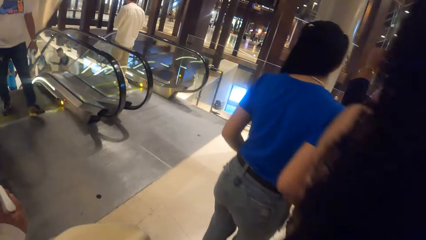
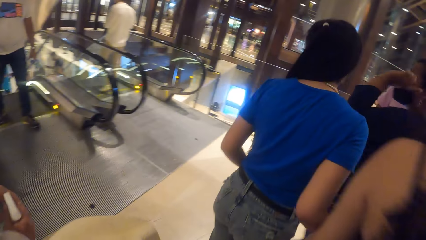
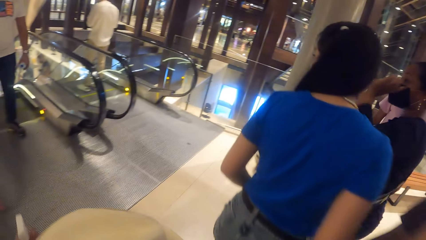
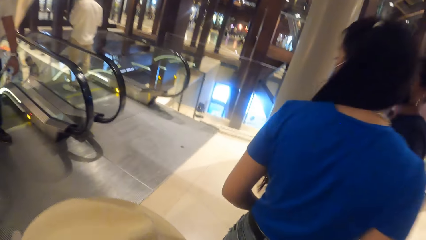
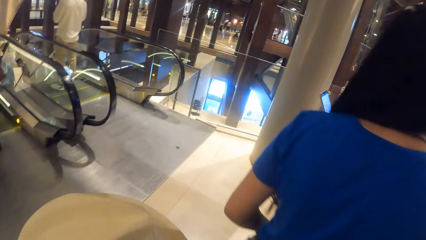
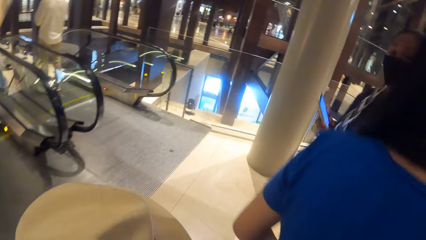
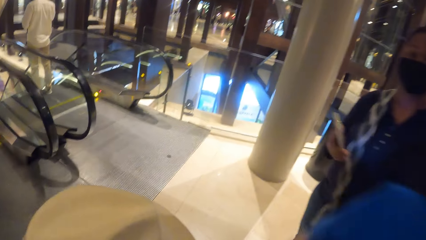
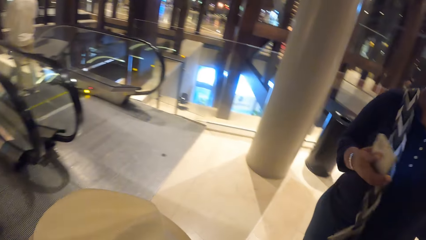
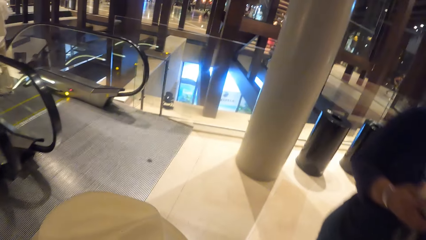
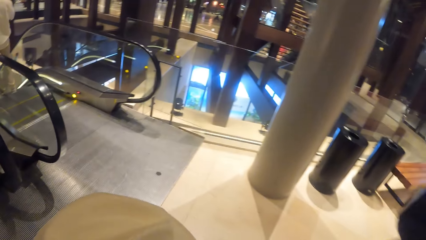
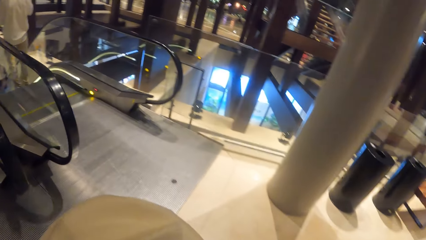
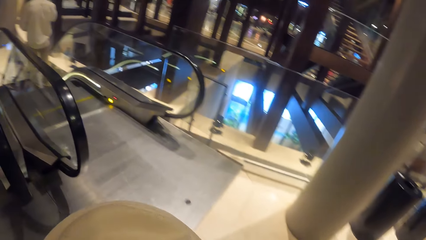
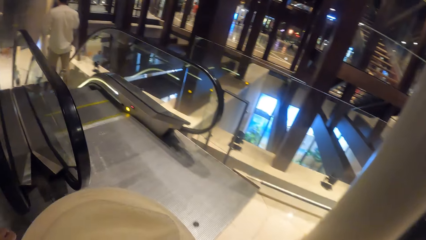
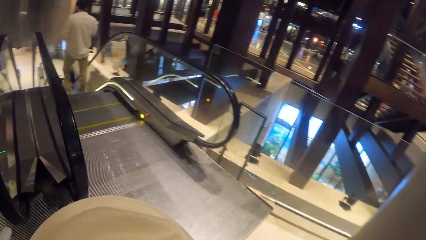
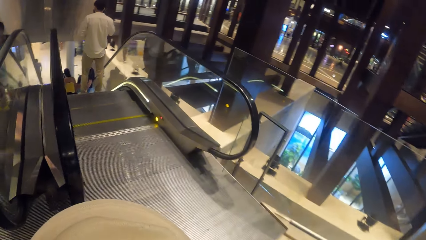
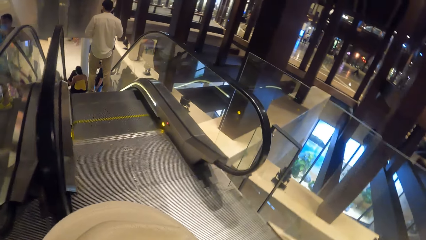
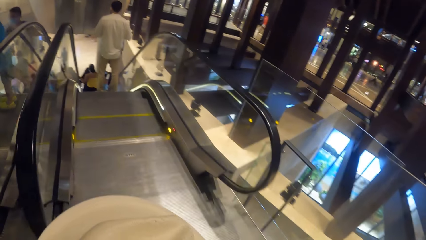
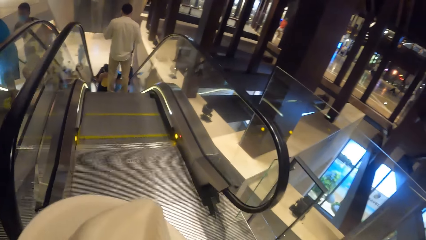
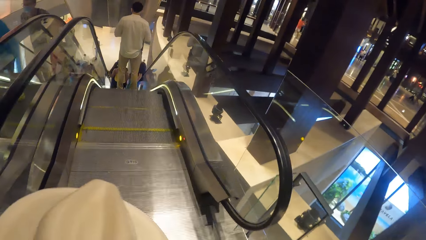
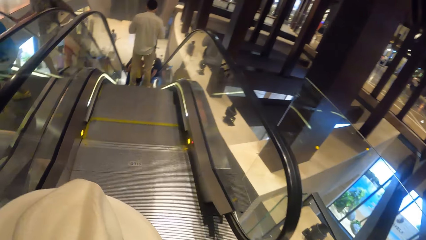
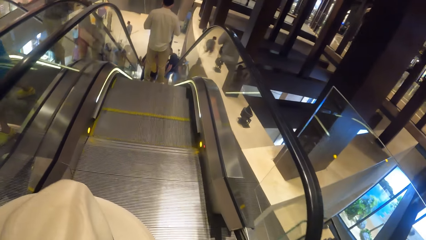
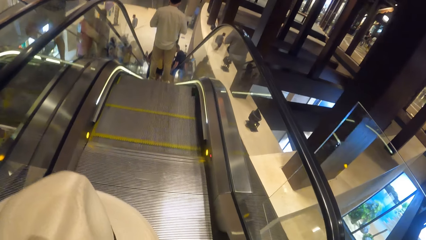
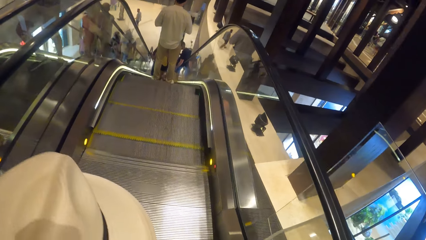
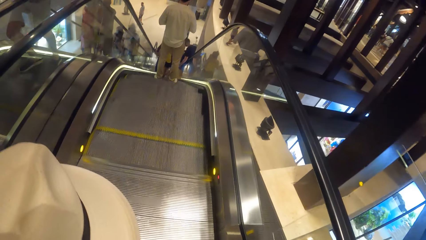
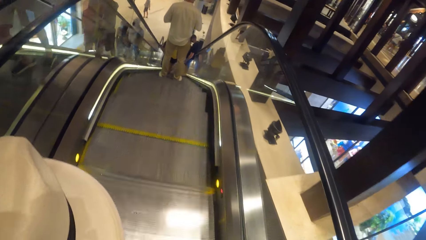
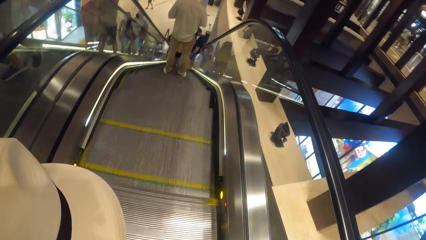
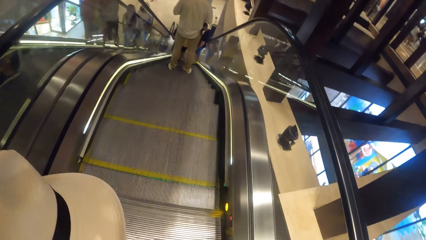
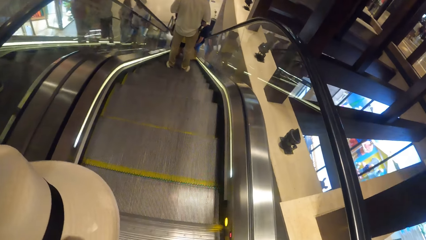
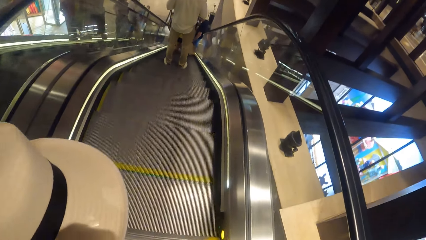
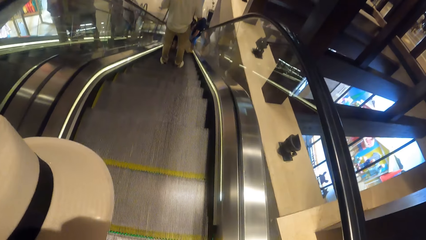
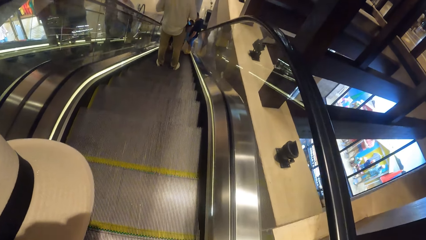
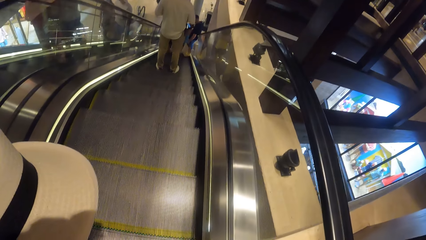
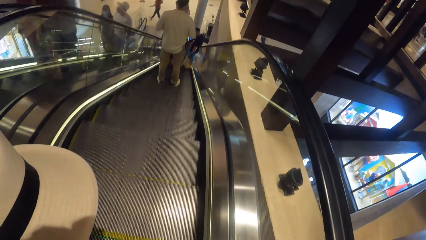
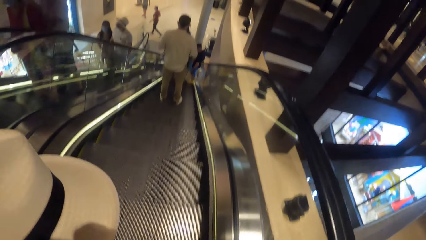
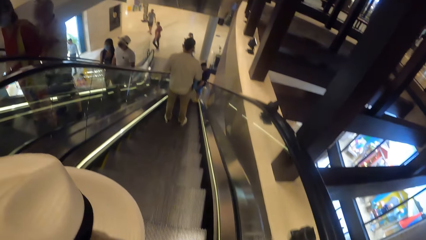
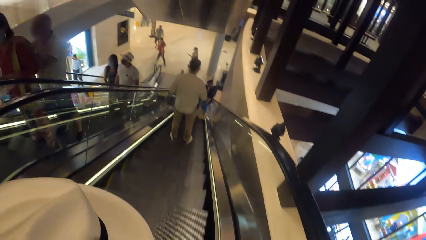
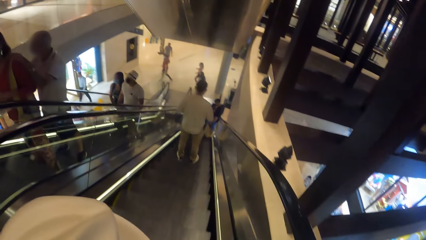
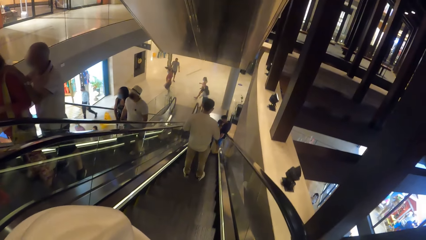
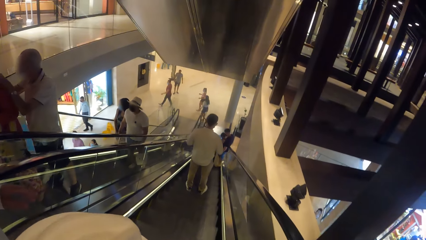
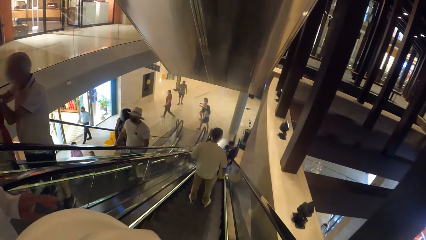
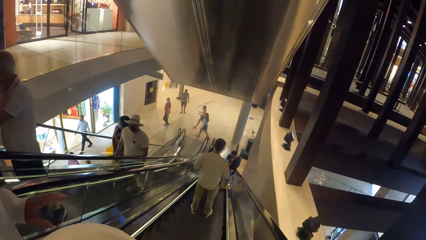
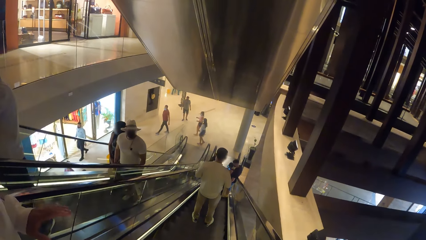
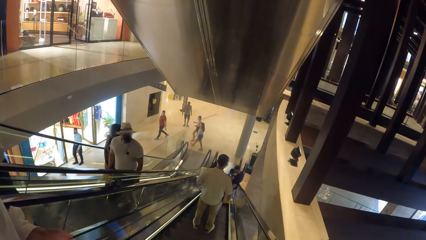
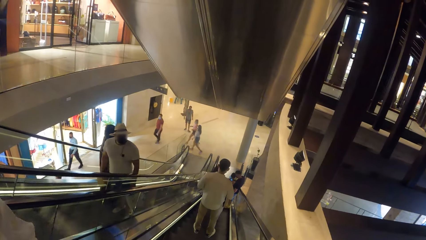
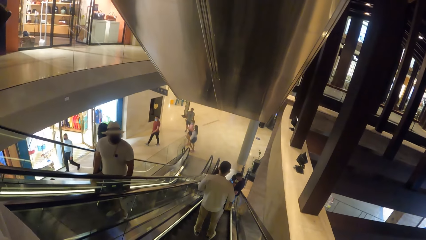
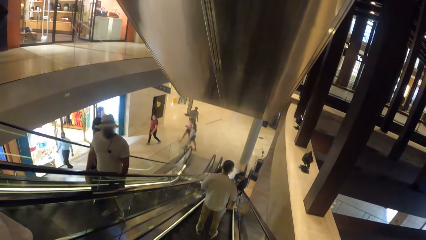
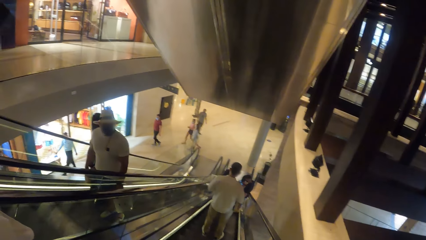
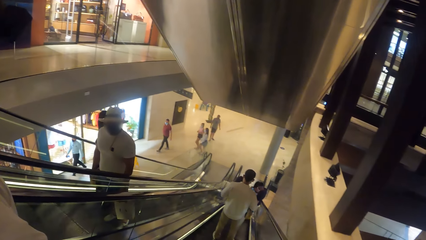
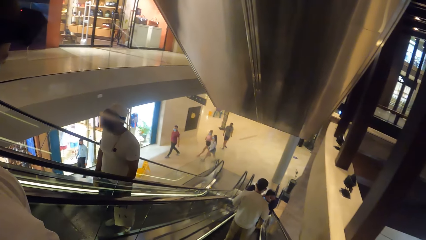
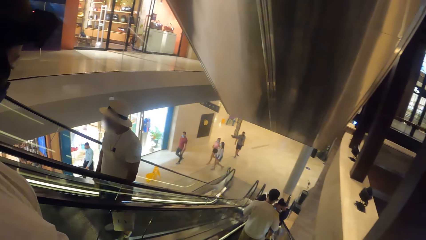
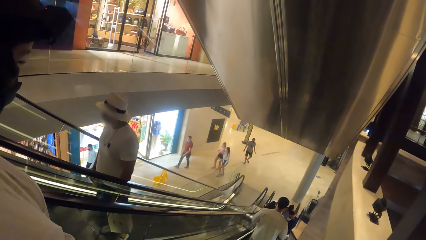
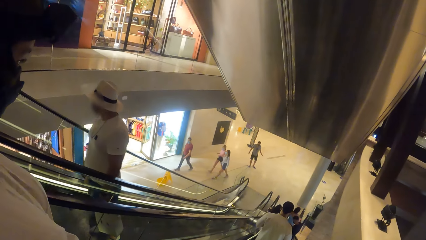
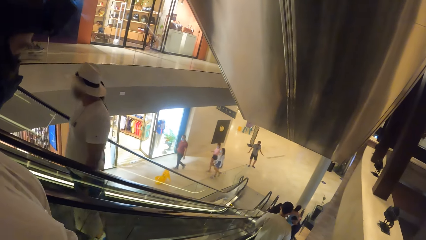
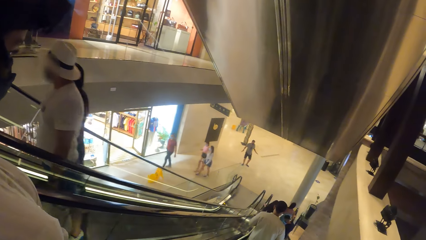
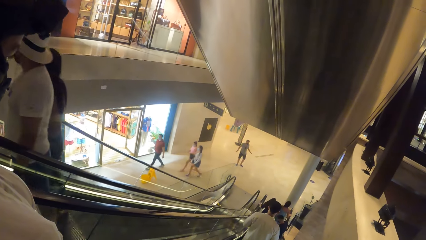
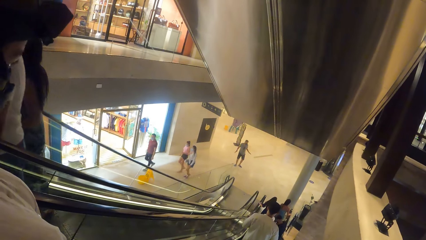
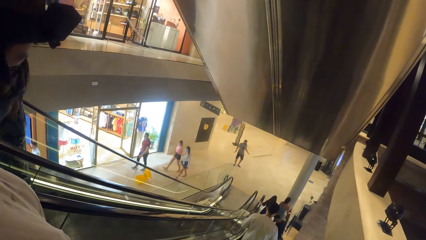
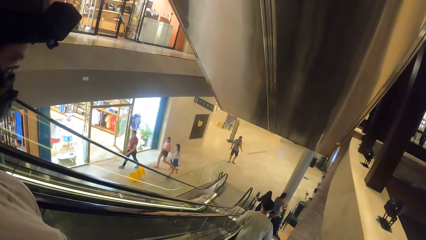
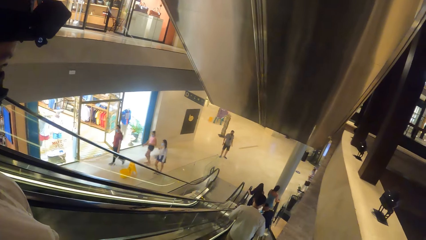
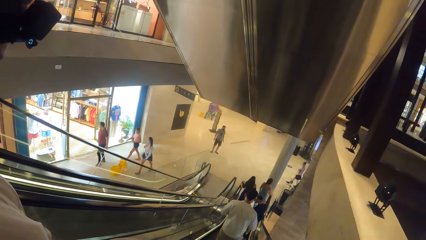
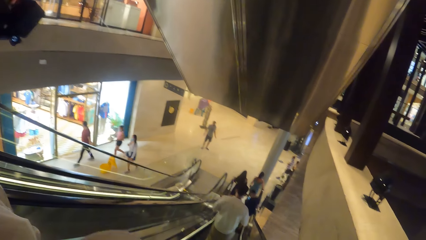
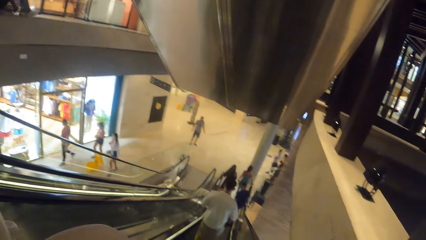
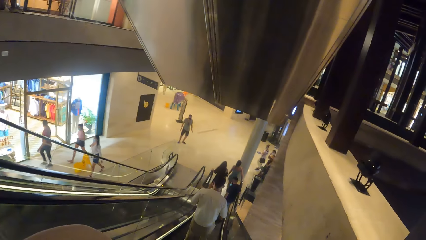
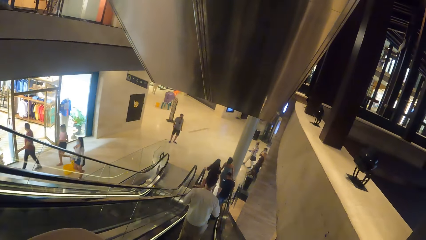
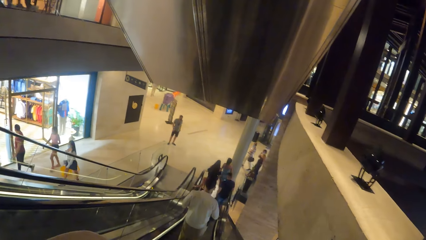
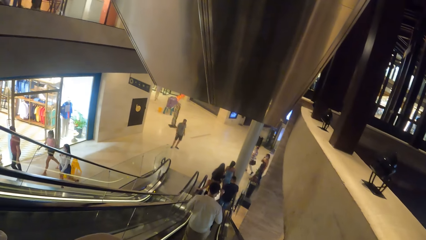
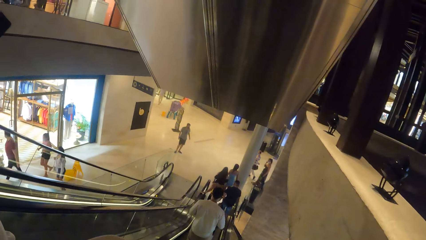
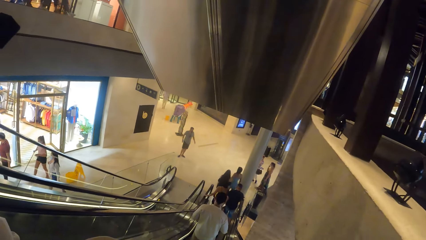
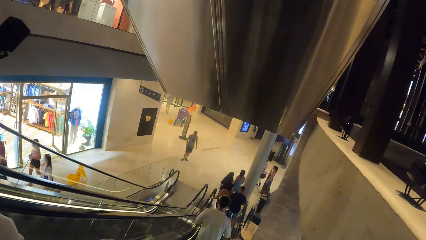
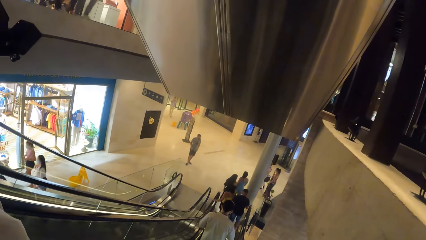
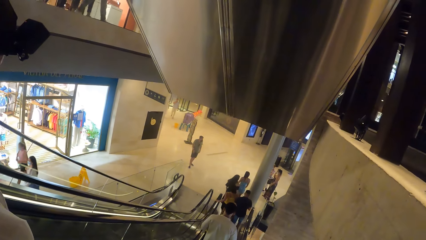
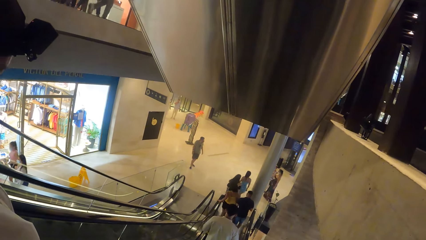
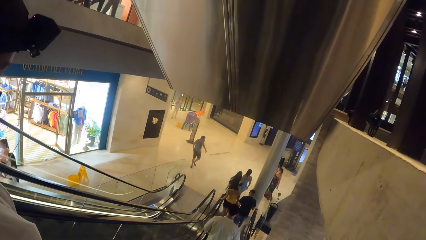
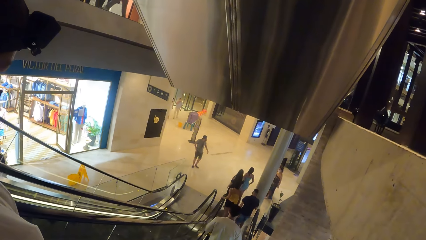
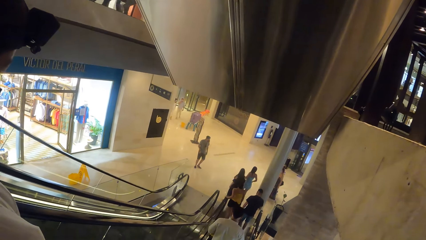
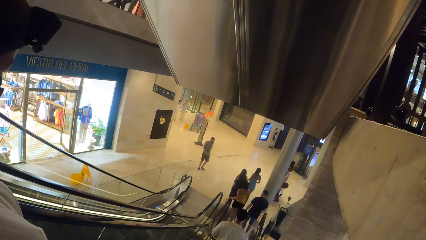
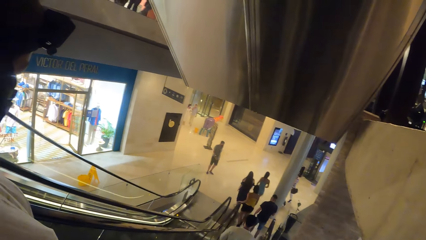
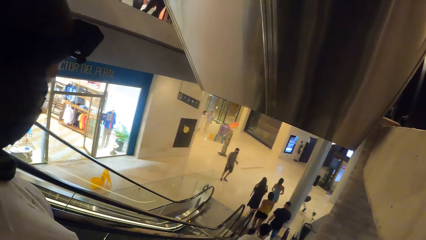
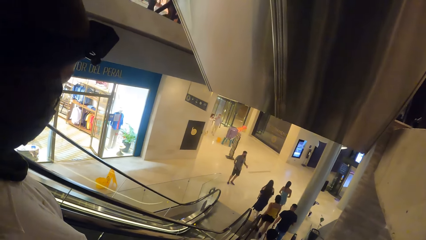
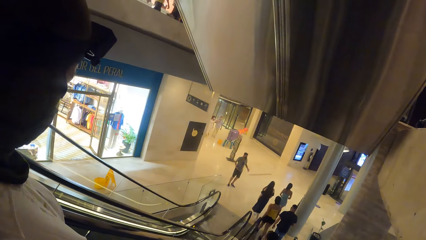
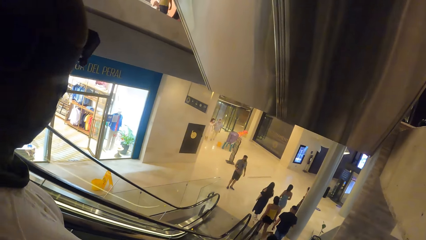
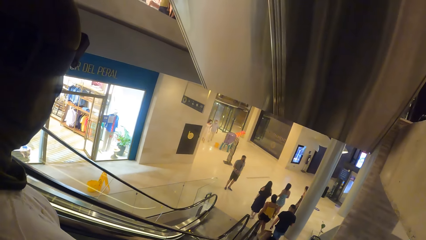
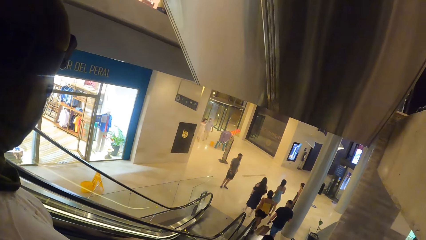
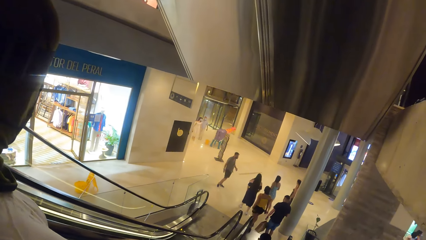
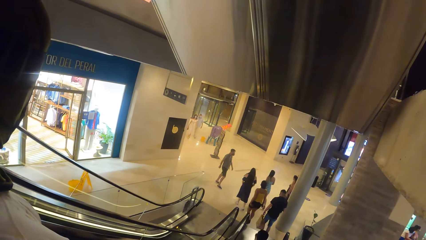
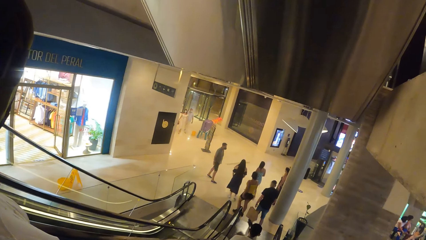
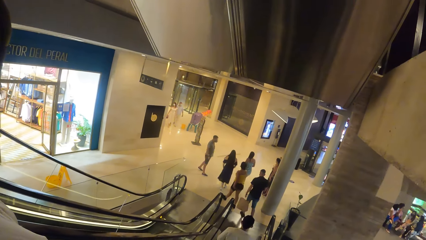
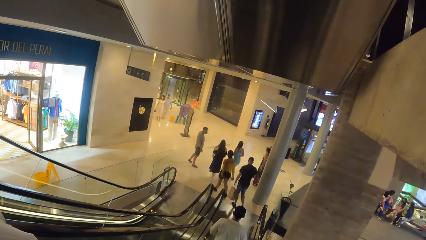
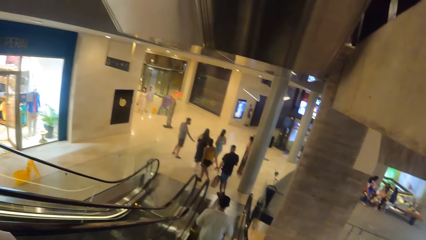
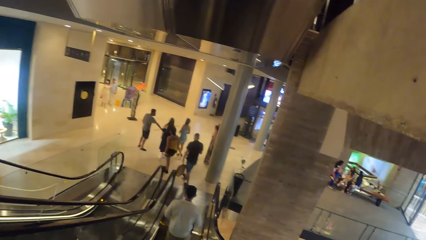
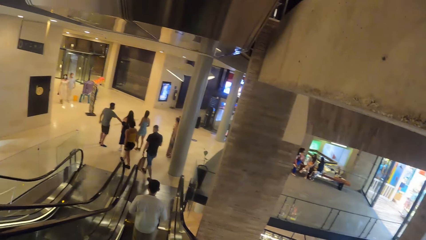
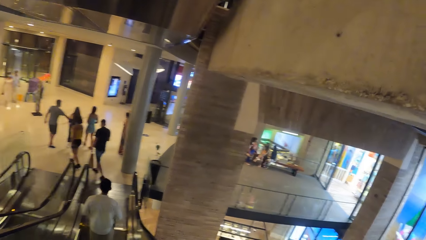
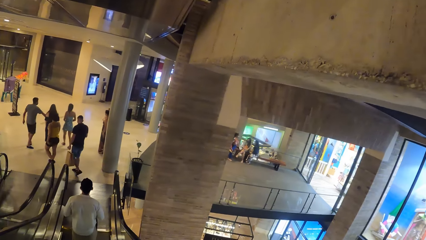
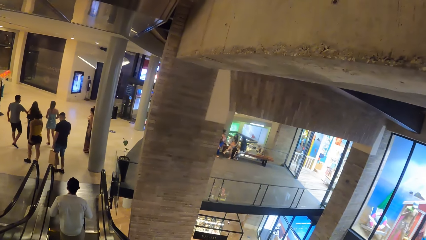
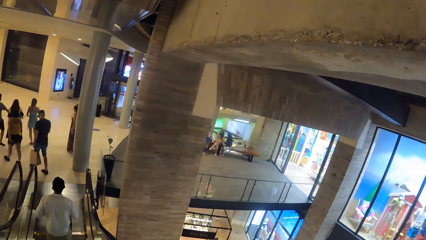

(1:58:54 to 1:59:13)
The woman holds something. The camera wearer walks in the mall. They climb down an escalator staircase in the departmental store. They step on the electric stairs. The woman climbs down the escalator staircase in the departmental store.
